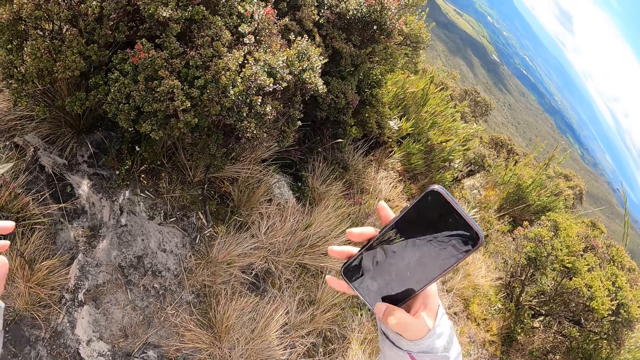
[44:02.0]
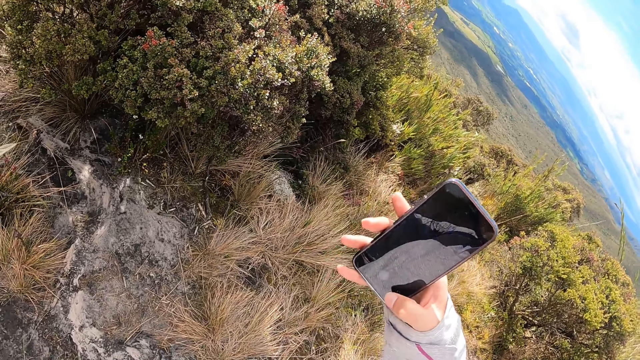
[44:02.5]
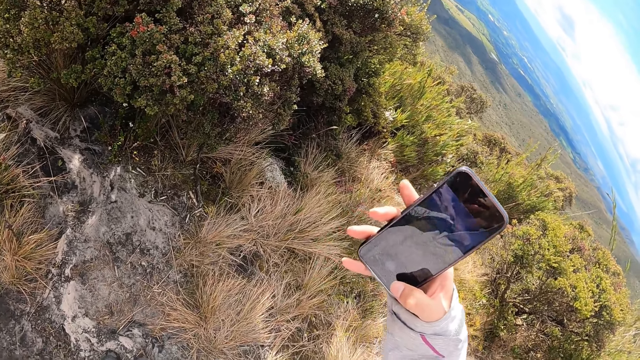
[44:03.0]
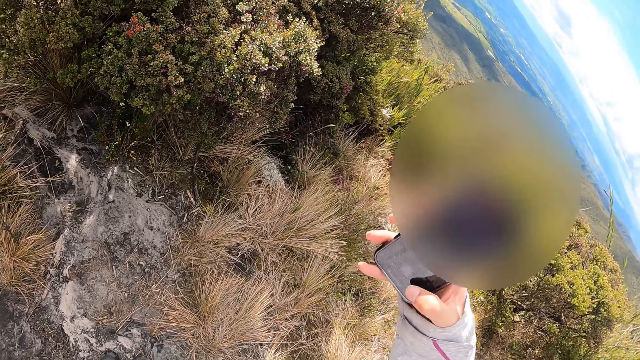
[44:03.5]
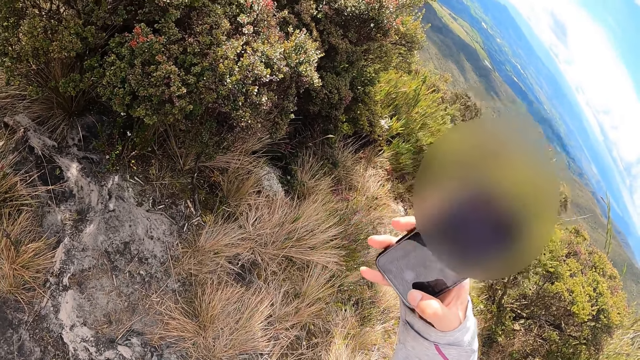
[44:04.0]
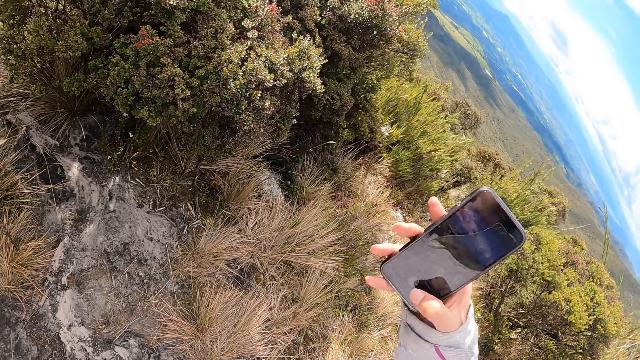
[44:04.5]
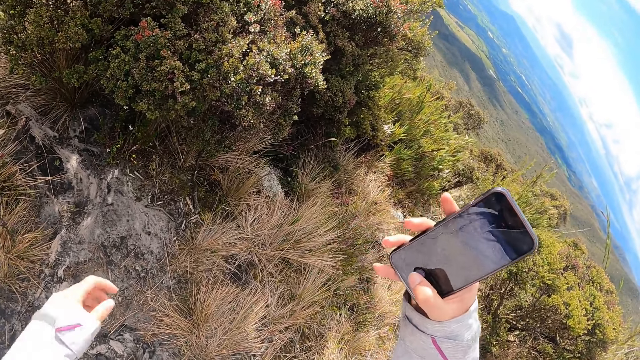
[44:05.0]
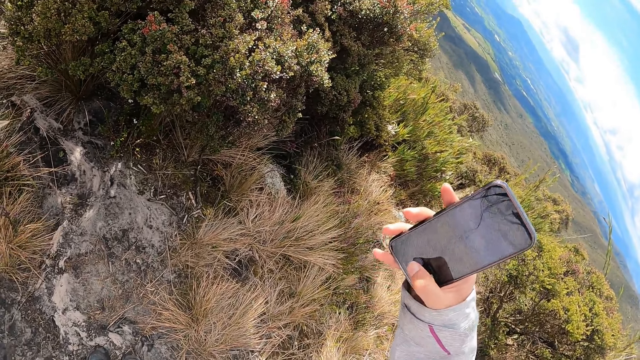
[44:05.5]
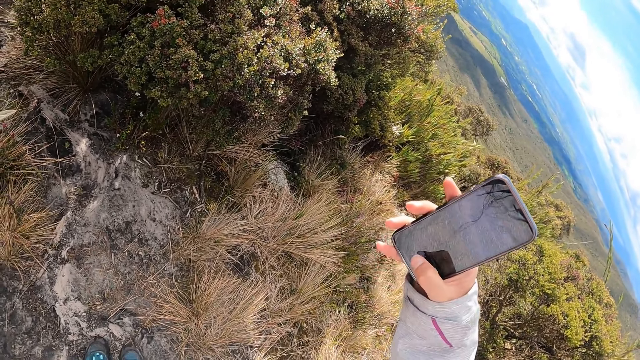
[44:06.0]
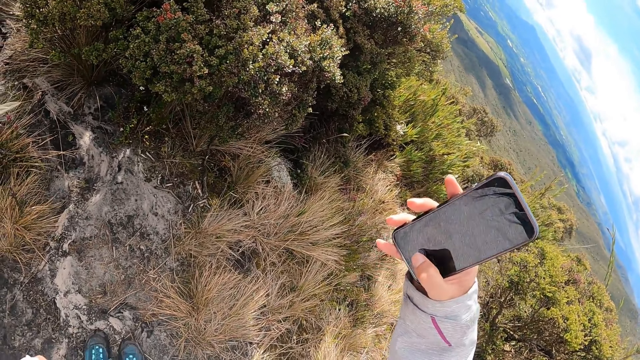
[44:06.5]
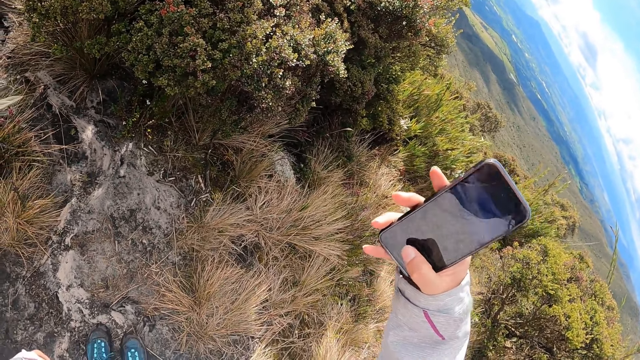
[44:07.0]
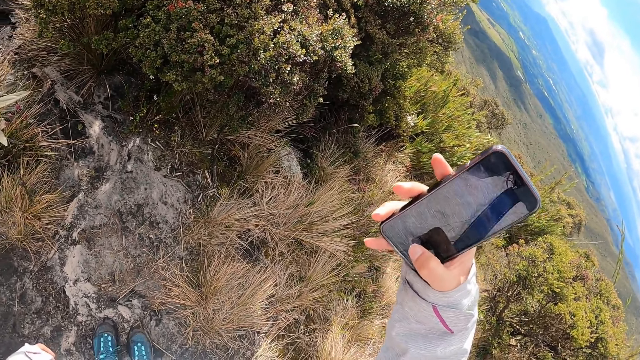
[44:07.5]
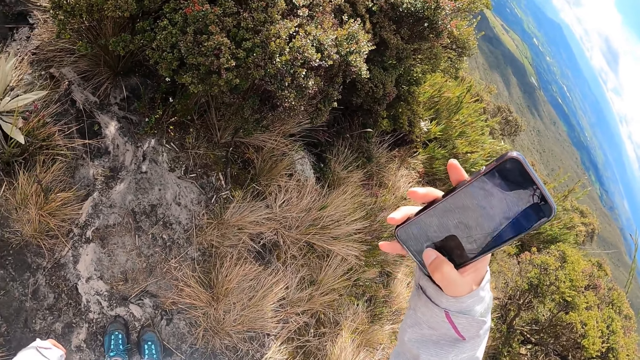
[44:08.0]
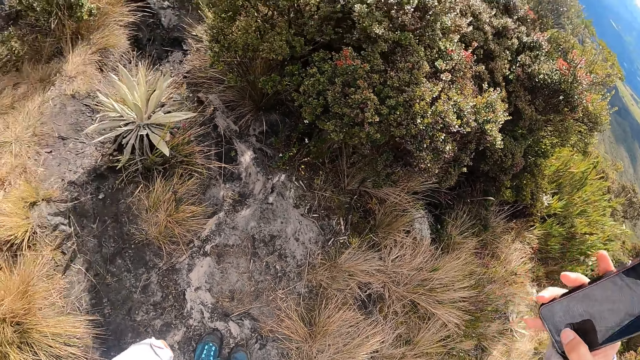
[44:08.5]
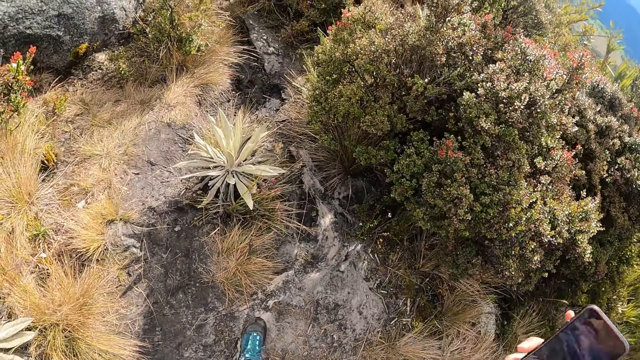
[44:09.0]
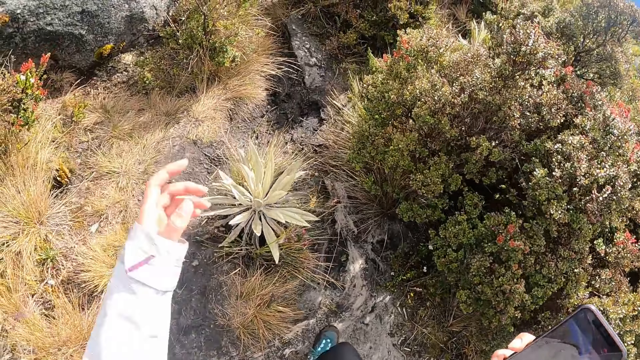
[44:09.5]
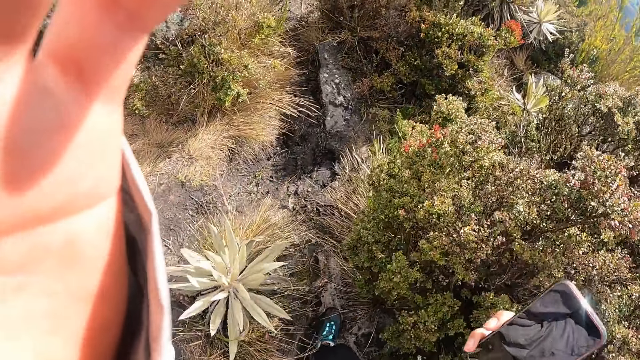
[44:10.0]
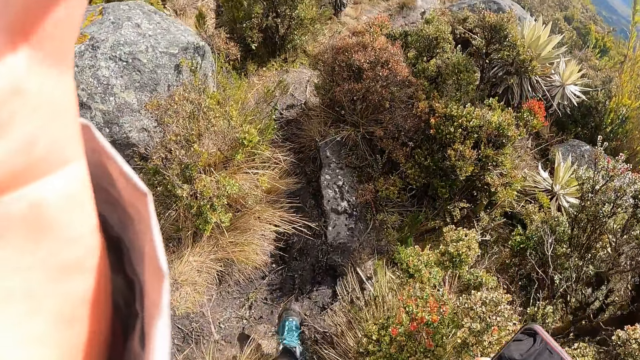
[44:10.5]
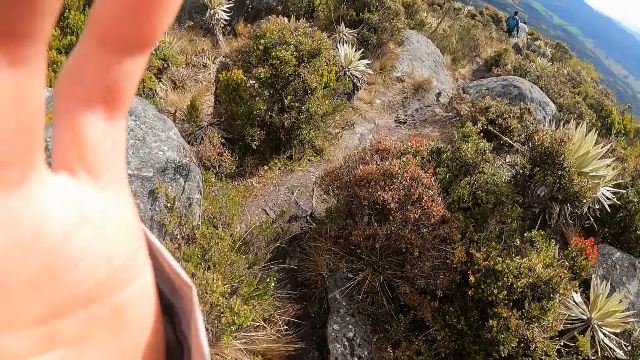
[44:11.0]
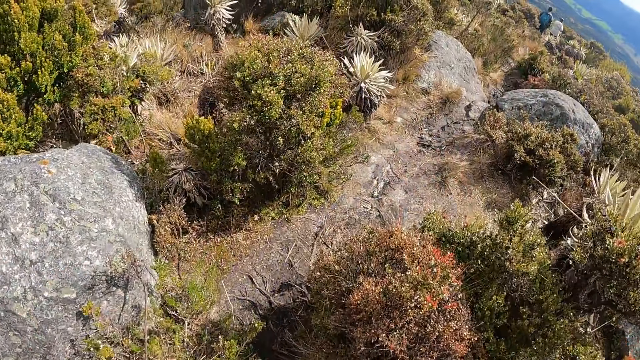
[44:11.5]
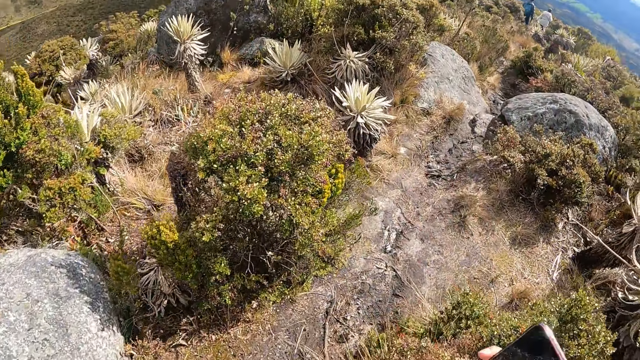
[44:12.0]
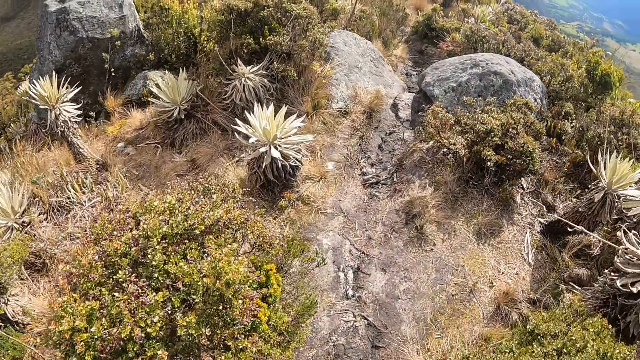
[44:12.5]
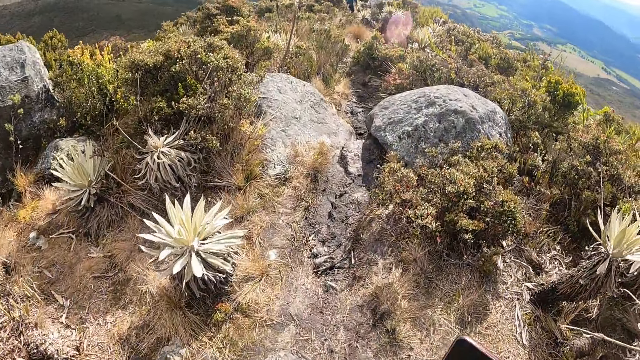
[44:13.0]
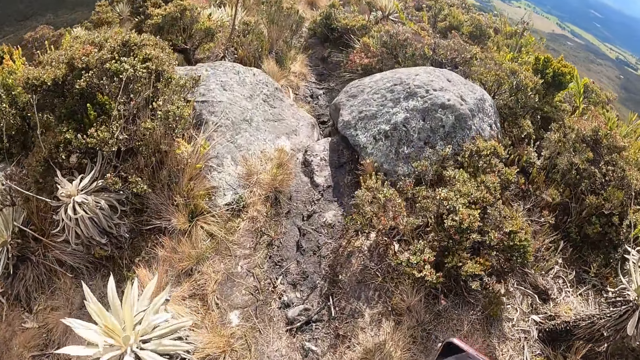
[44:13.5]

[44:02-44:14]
The camera wearer touches the camera on her head with her left hand. She touches the camera on her head with her left hand again.

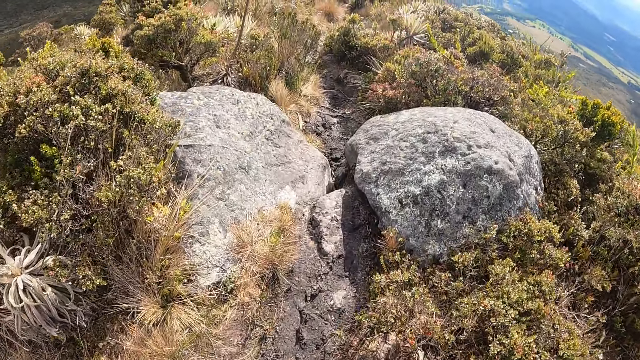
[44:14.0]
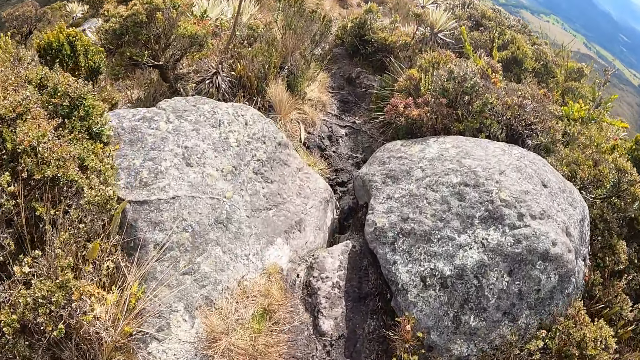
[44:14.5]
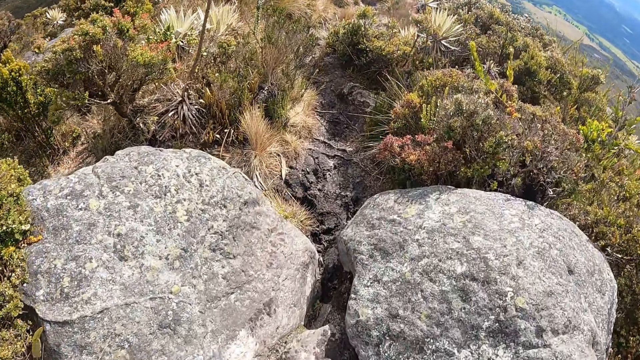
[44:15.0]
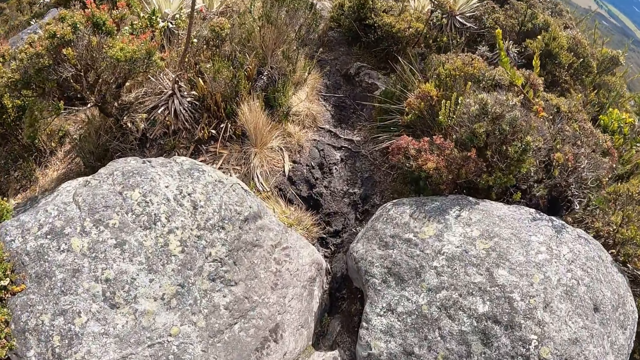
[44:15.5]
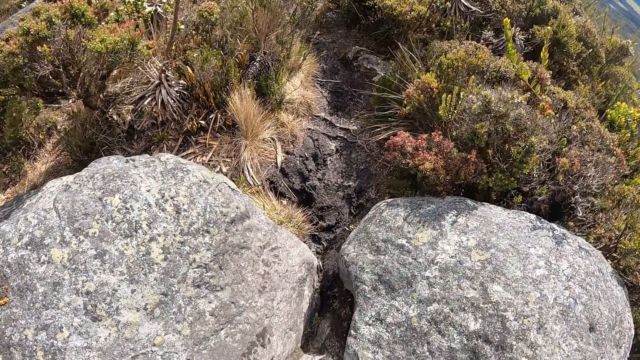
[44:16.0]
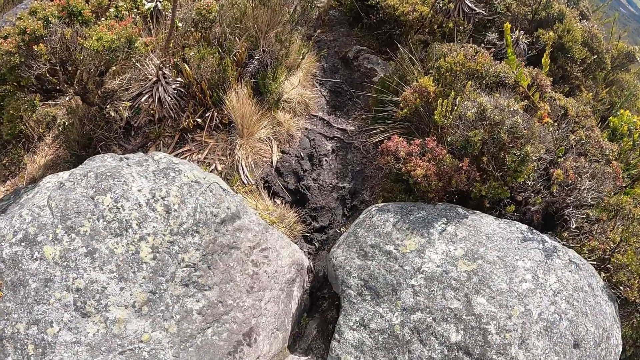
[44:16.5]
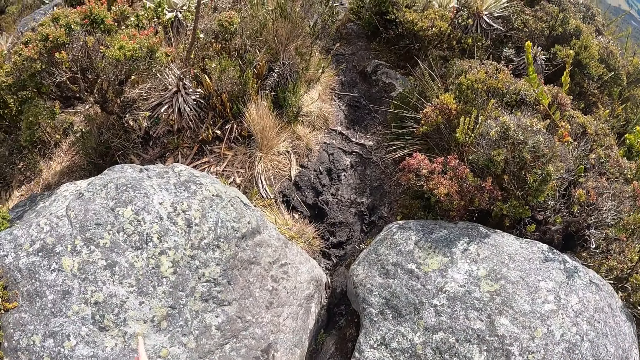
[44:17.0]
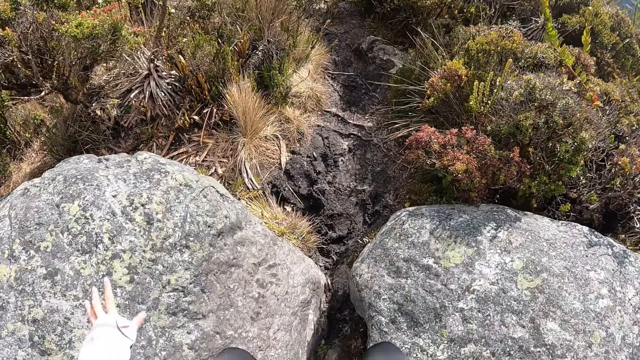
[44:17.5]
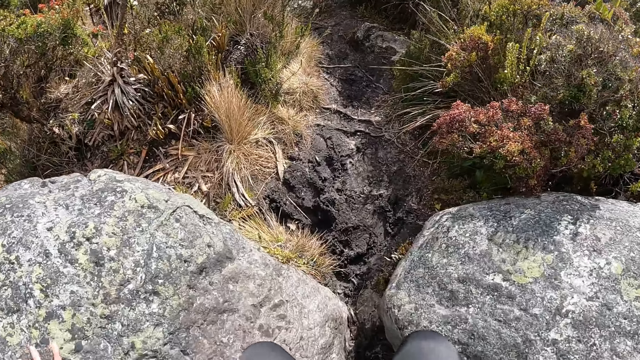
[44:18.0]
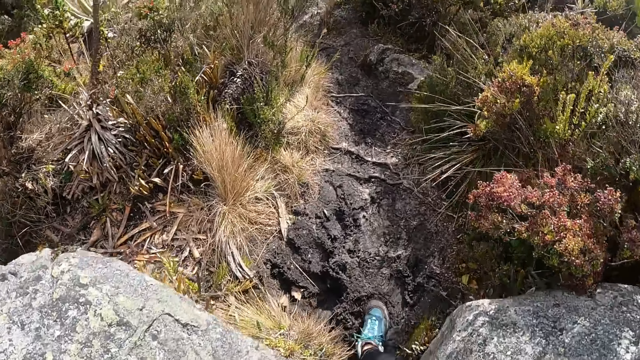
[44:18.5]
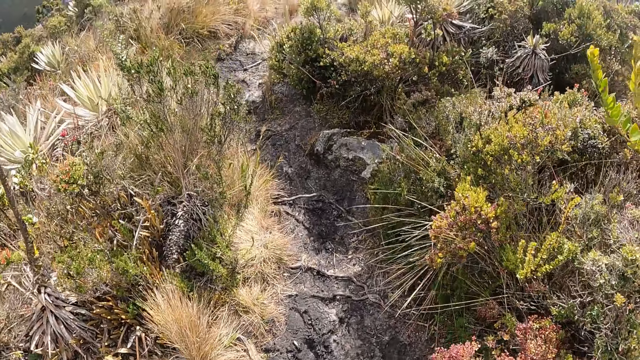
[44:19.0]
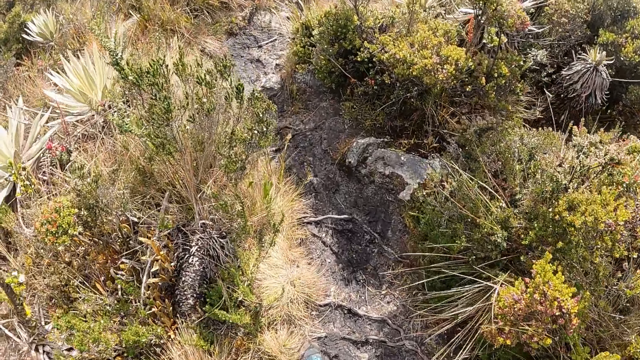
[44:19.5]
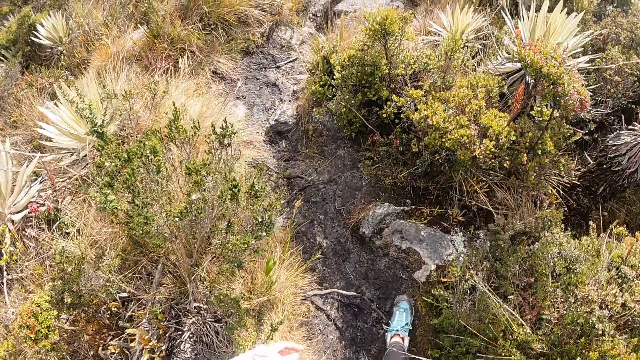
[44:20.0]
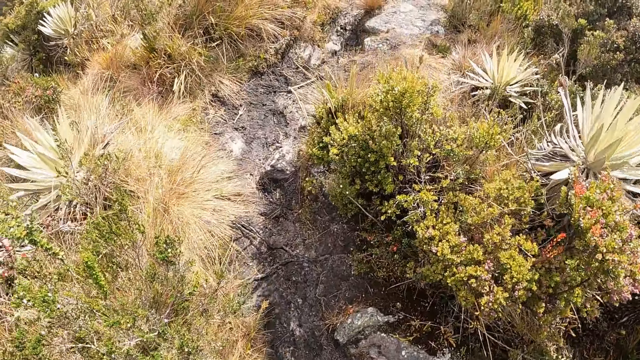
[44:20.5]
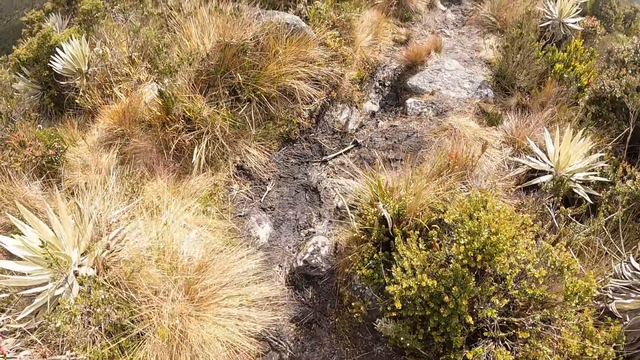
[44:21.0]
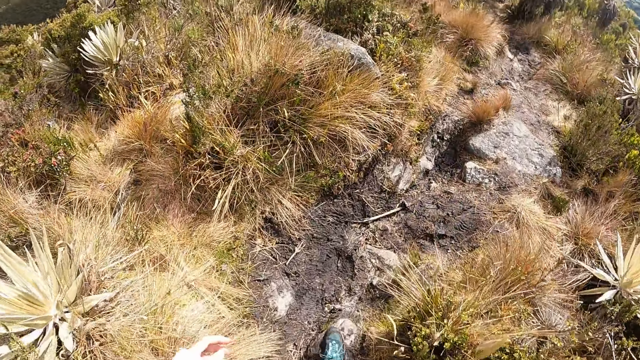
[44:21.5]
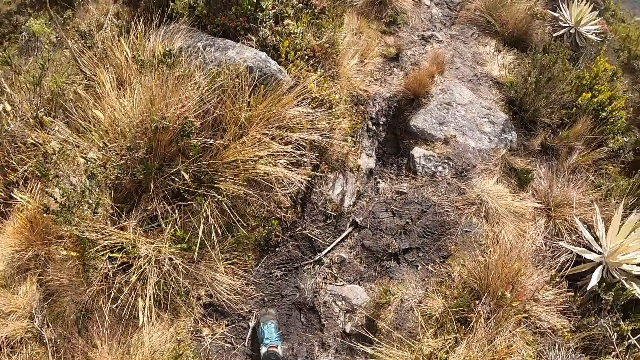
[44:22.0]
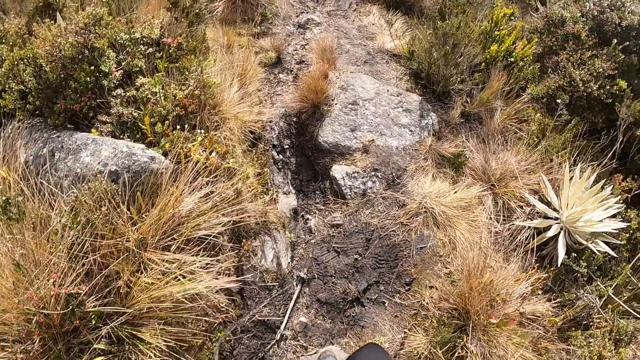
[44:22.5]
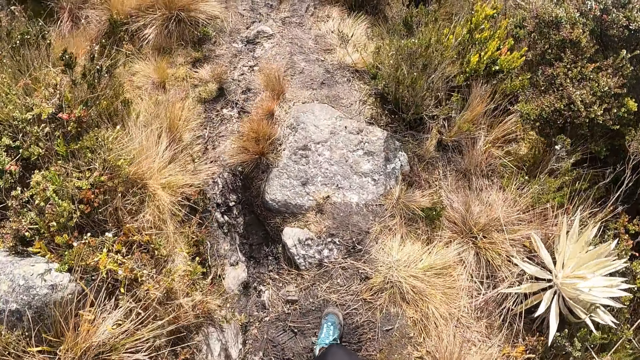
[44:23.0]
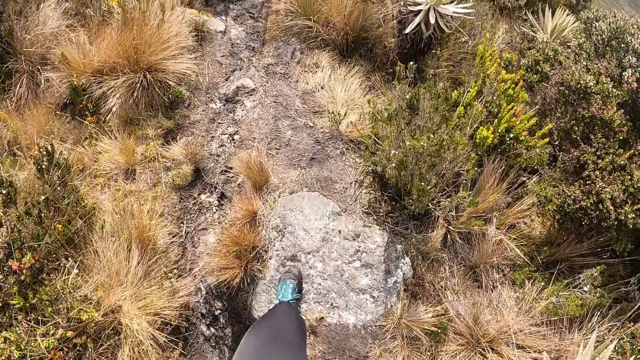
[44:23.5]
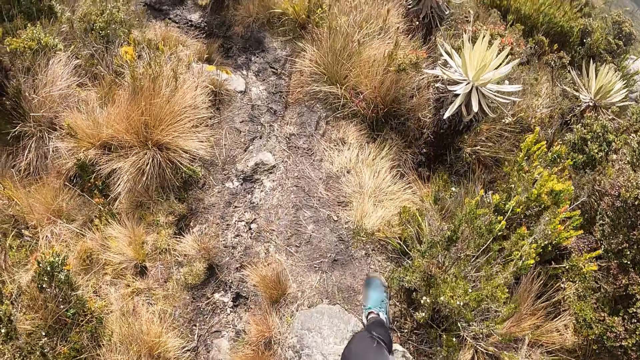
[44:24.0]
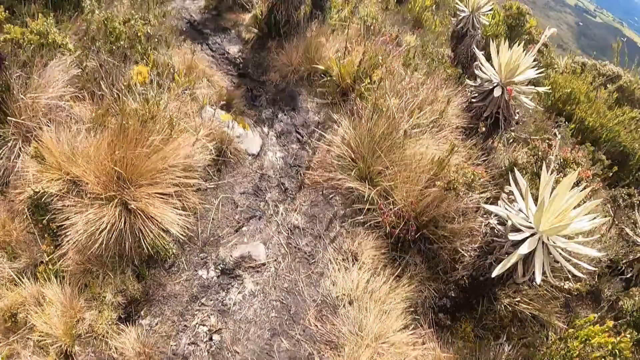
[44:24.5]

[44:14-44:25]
The camera wearer climbs down between the stones.
